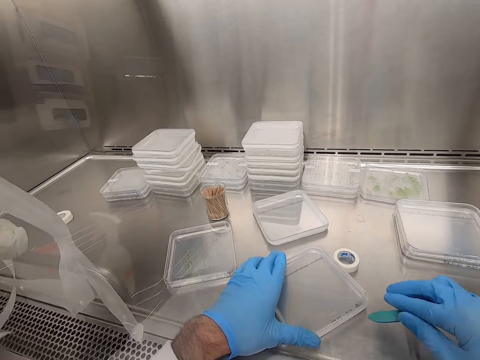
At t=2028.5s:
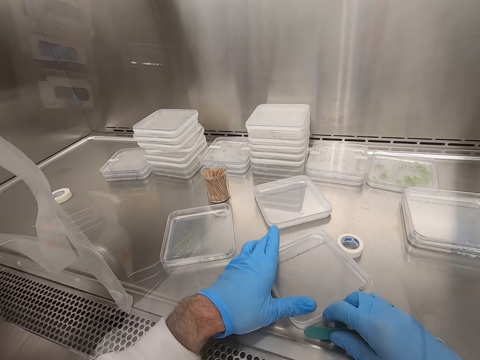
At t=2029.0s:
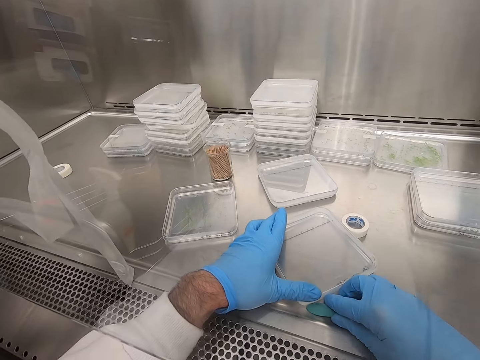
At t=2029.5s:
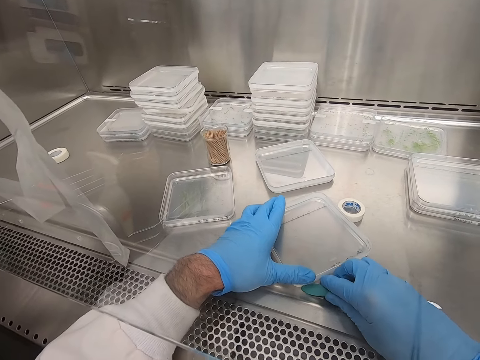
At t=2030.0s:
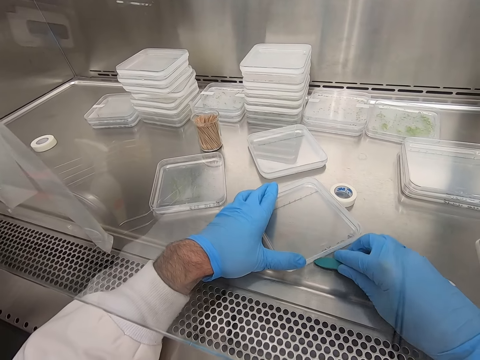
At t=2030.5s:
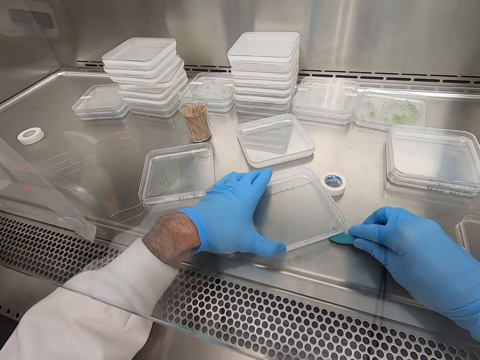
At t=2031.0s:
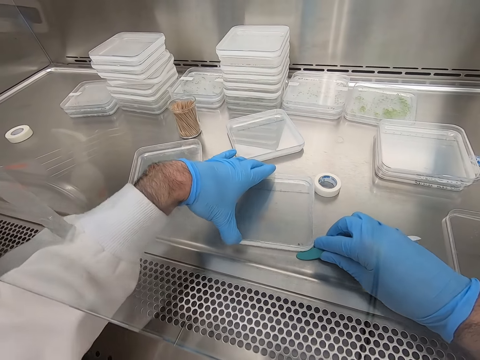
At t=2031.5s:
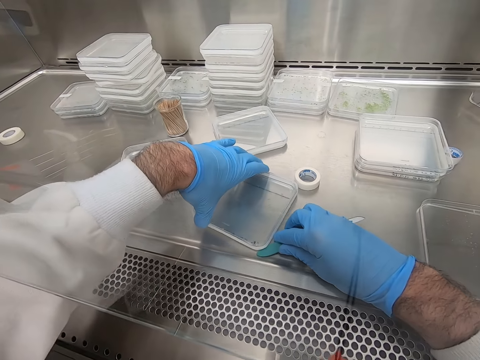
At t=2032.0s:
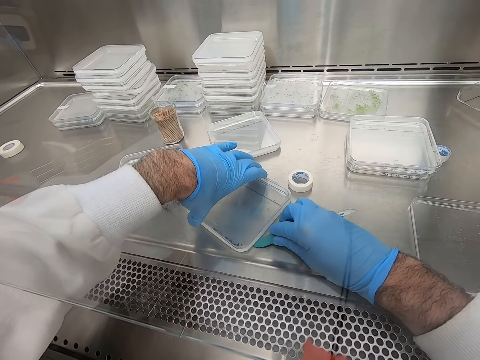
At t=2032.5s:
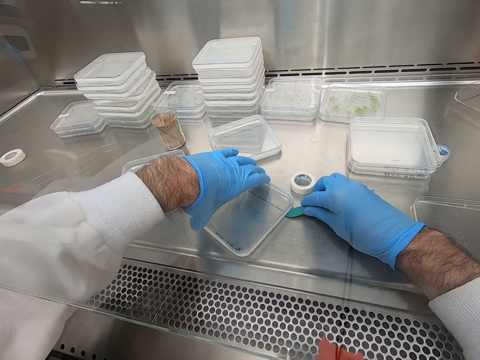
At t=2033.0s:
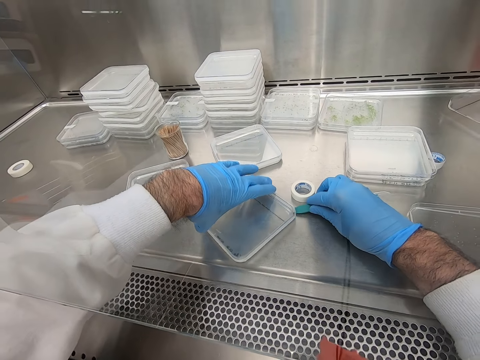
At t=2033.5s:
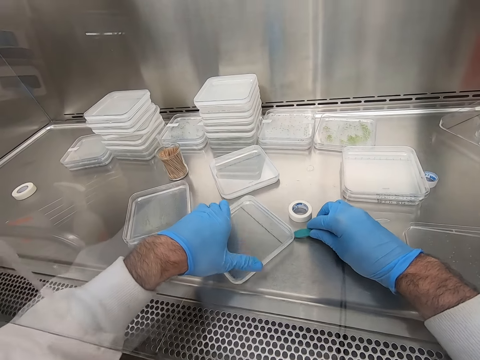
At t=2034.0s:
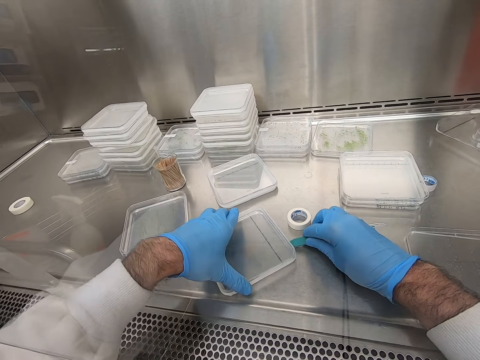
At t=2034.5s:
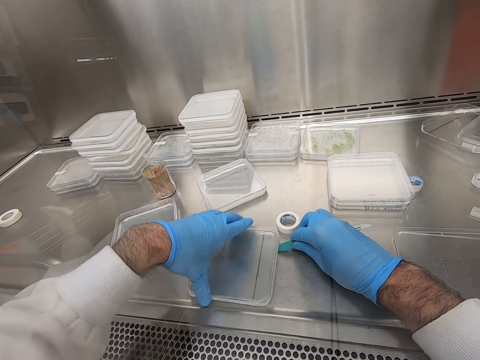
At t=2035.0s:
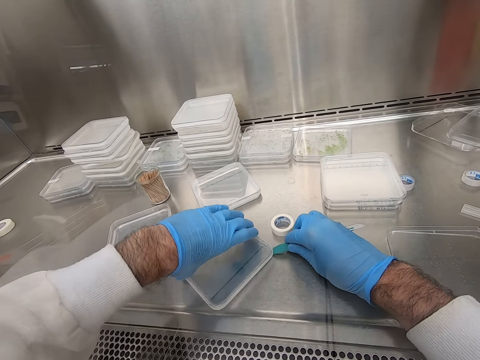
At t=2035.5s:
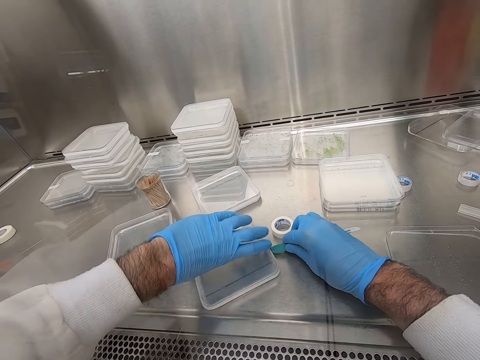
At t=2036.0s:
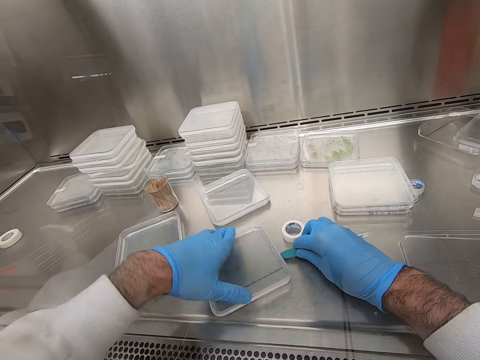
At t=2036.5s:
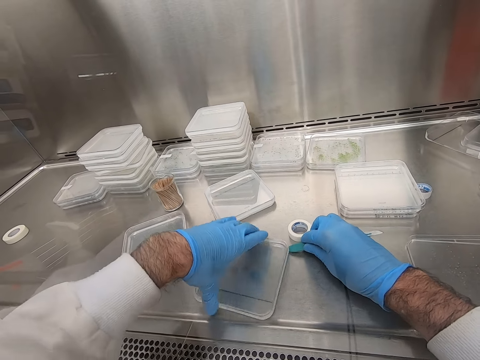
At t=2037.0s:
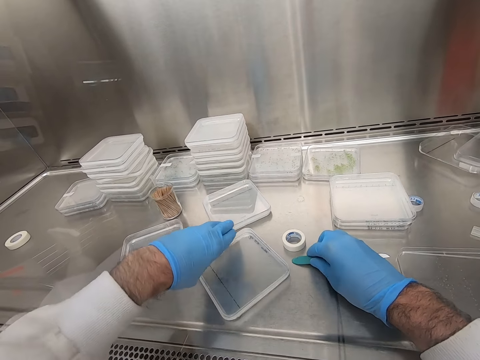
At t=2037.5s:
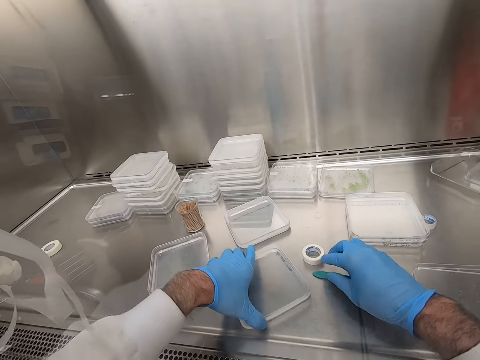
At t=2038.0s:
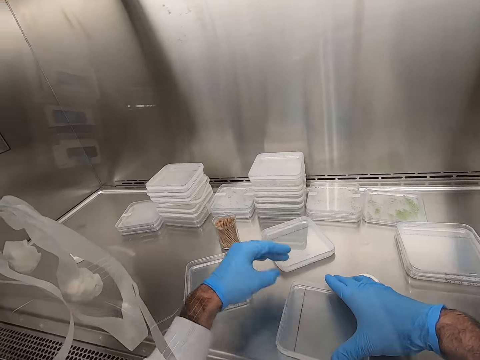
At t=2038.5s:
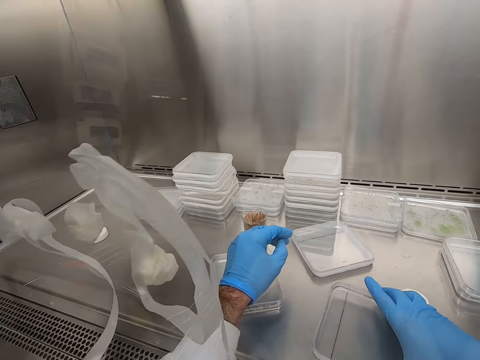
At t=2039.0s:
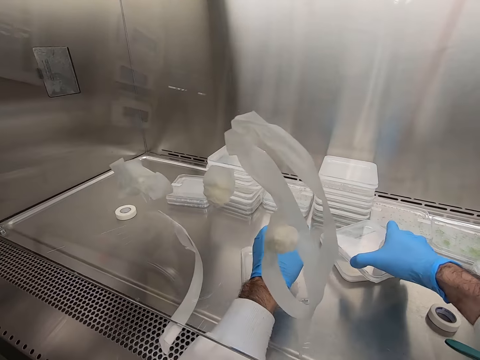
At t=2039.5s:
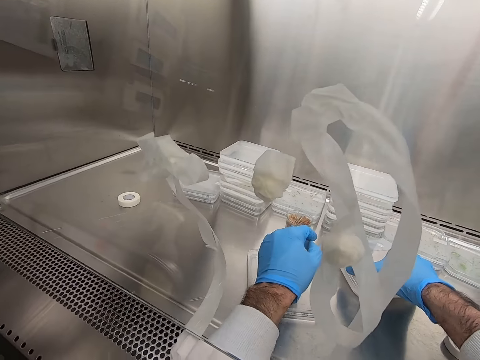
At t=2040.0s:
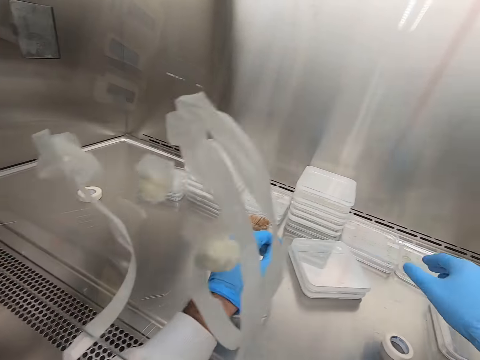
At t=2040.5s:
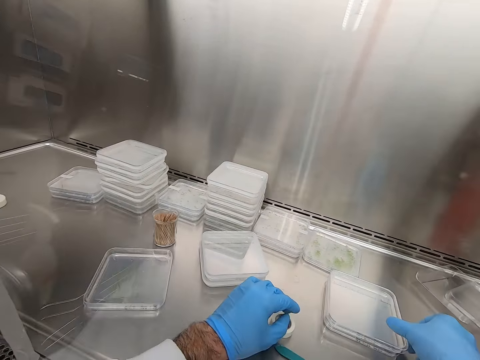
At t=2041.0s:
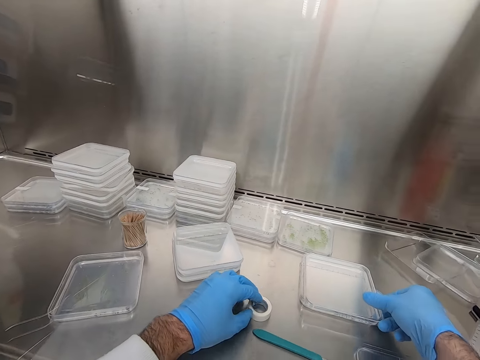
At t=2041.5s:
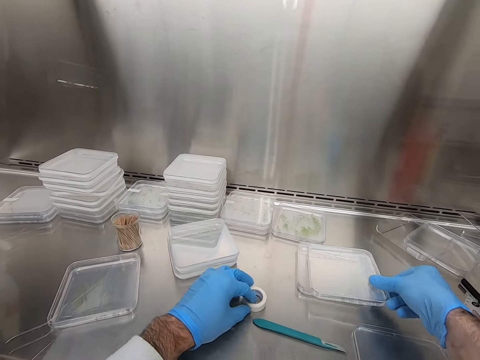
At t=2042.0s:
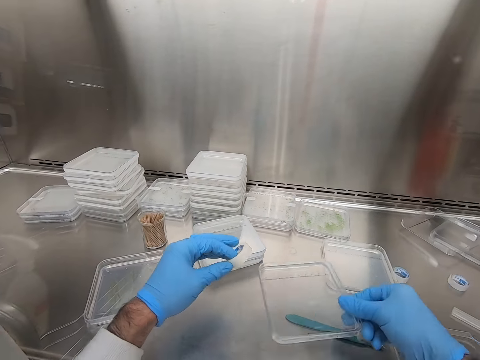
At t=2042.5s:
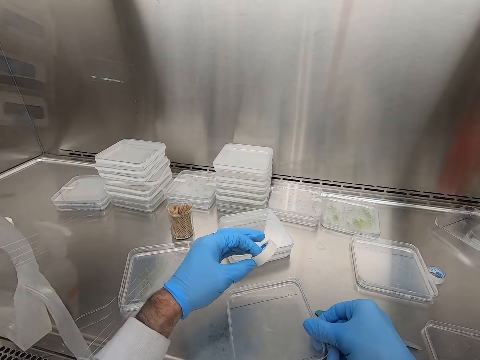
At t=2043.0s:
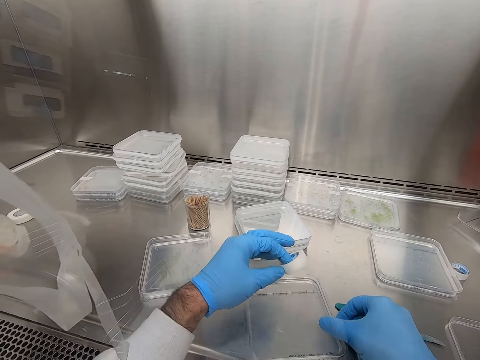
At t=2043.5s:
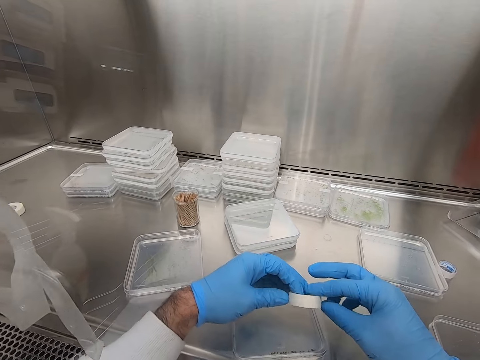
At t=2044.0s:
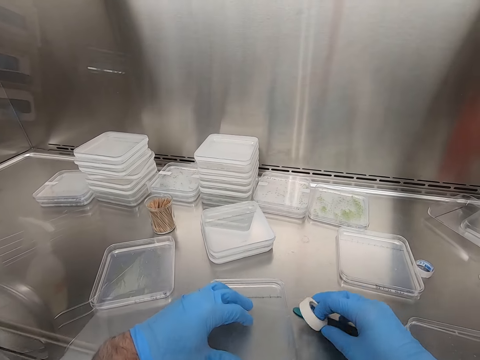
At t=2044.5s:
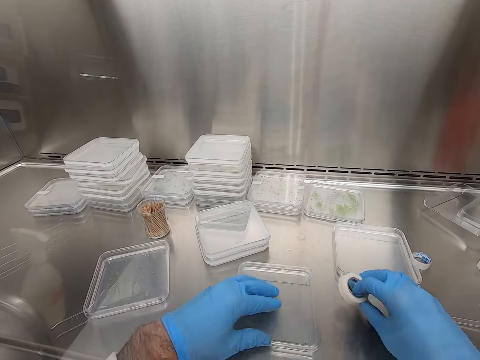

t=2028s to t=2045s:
The camera wearer moves the blade round the plastic. They press the sellotape on the glass. They put the plastic on another plastic. They take another plastic. They pick a sellotape from the table. They put the plastic on the surface.

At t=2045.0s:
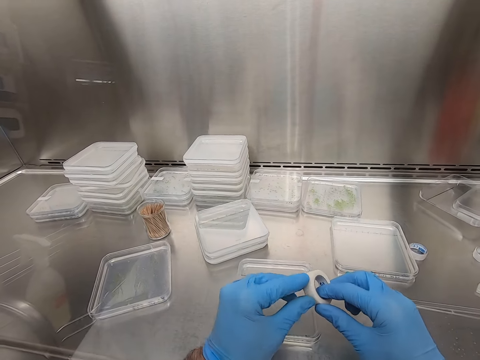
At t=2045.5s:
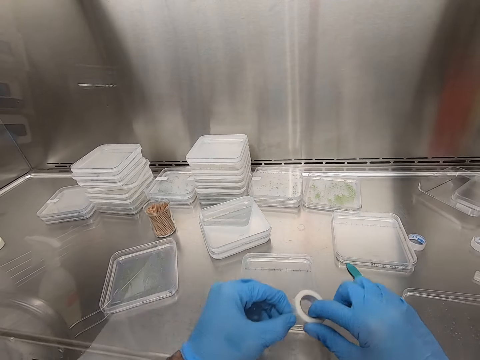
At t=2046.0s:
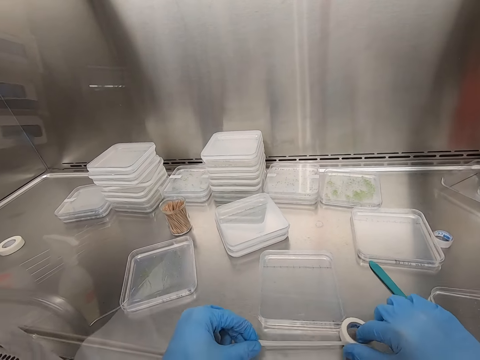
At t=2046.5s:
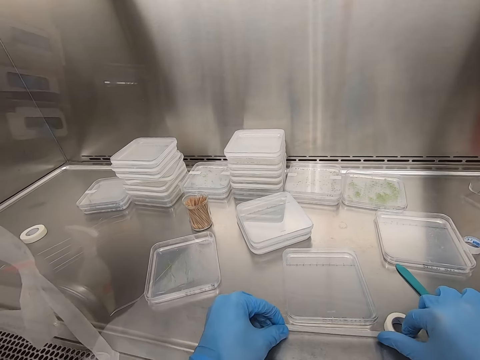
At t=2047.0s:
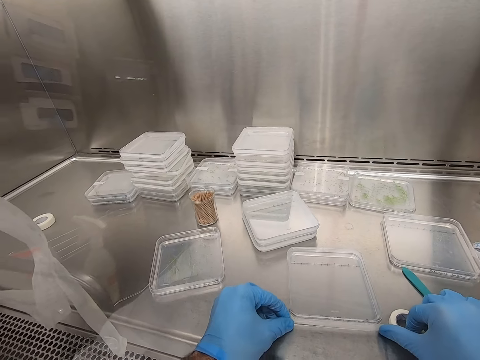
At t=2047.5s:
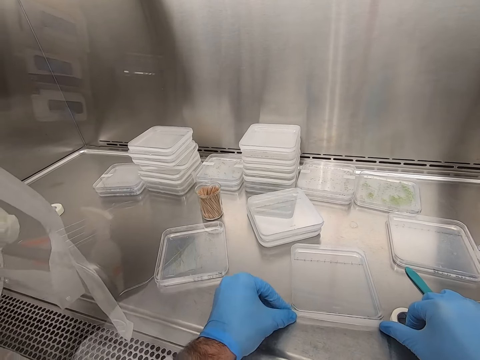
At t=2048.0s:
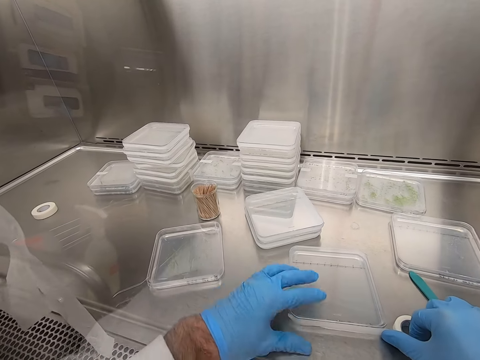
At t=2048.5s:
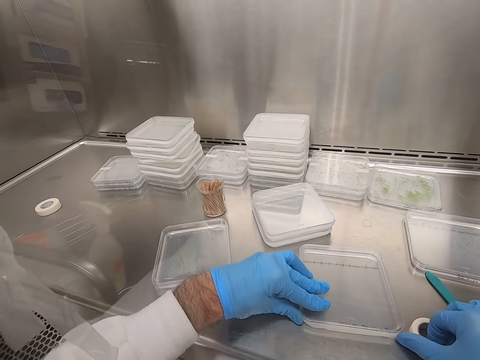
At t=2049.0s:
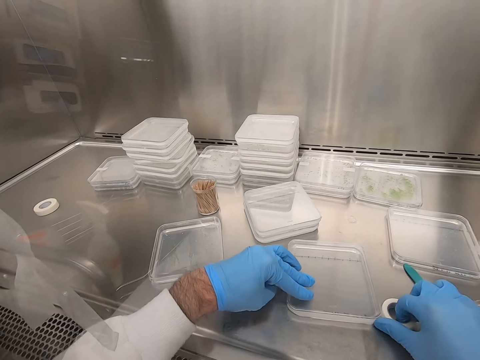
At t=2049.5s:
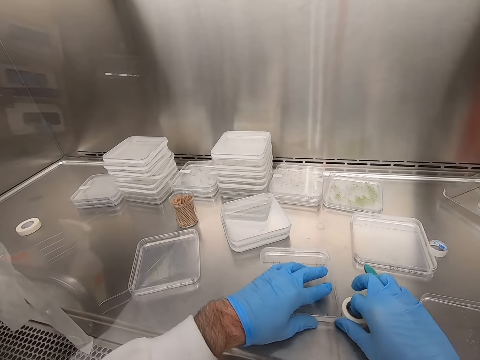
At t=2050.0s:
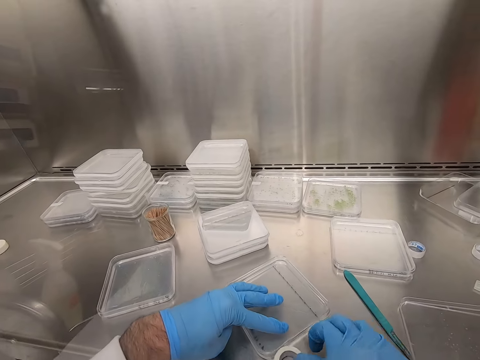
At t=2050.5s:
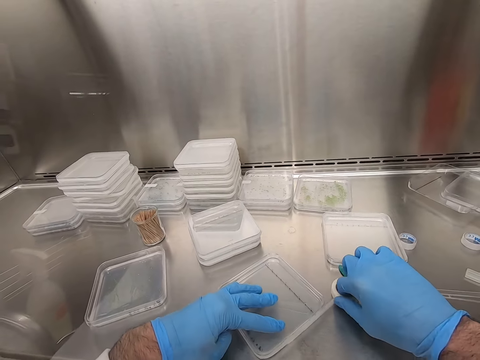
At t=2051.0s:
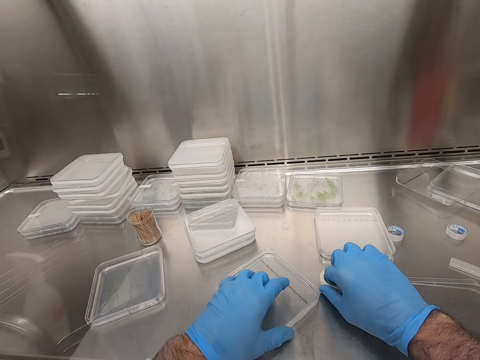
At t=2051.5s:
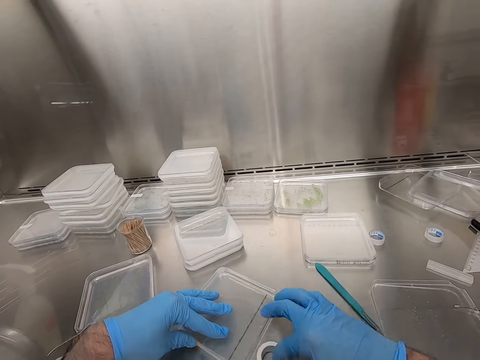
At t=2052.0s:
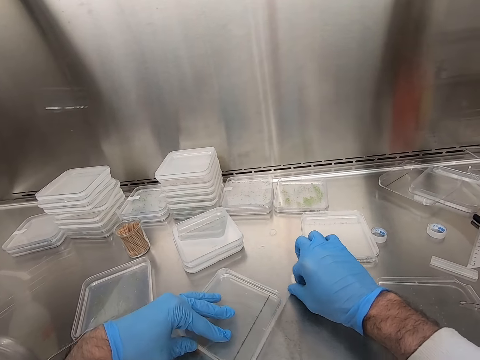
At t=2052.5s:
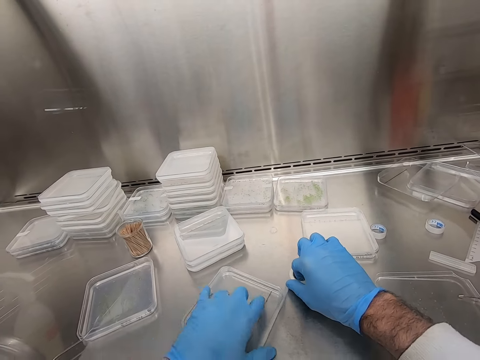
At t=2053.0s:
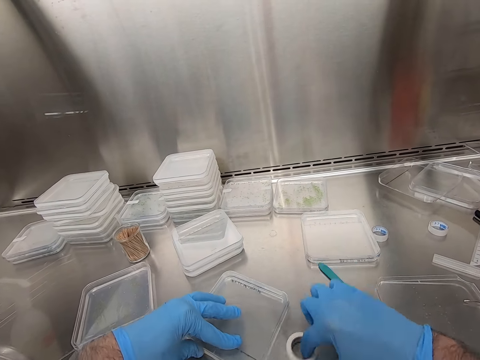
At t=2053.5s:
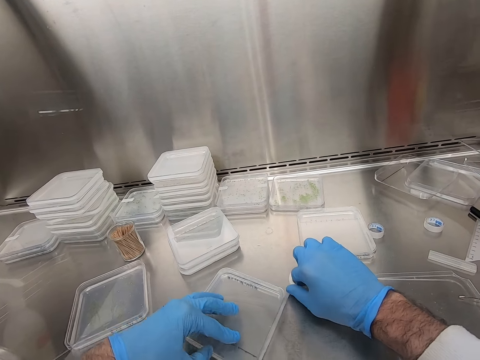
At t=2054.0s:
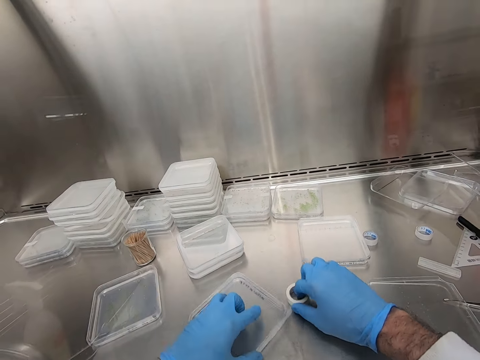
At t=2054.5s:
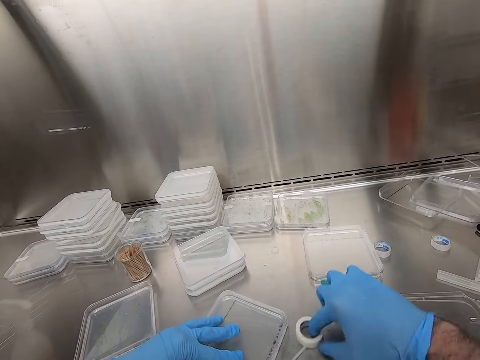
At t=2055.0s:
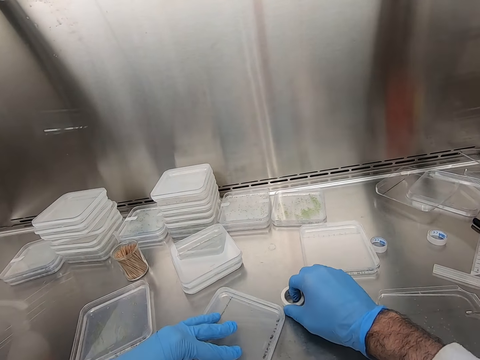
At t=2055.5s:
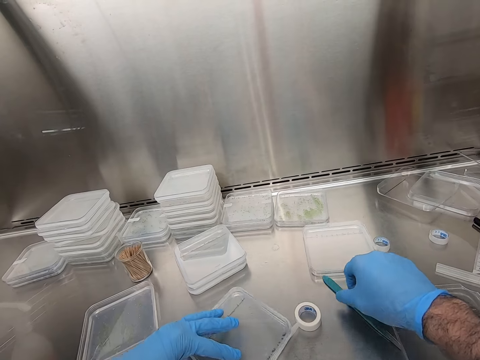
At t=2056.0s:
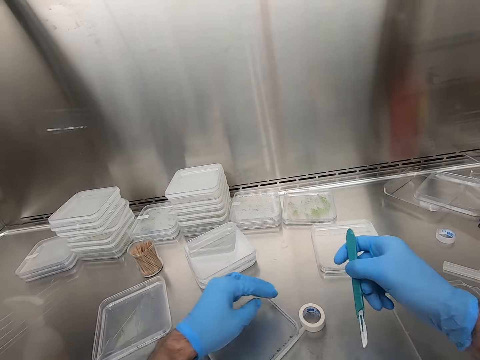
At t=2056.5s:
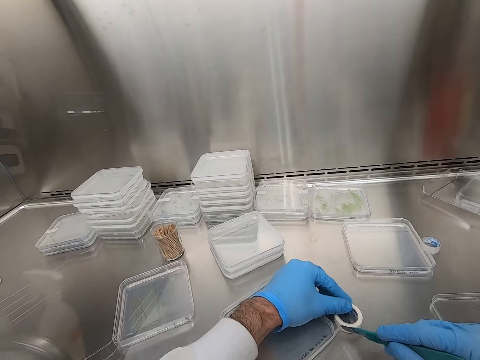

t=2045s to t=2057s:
The camera wearer moves the plastic on the surface. They peel the sellotape. They cover the glass case with the sellotape. They pick the knife from the table.
